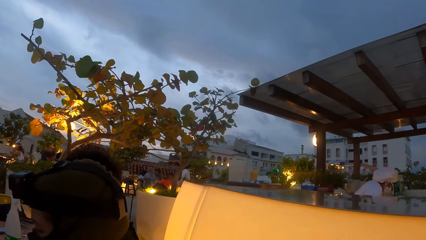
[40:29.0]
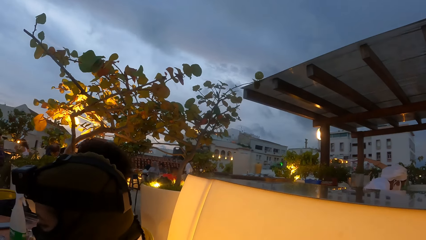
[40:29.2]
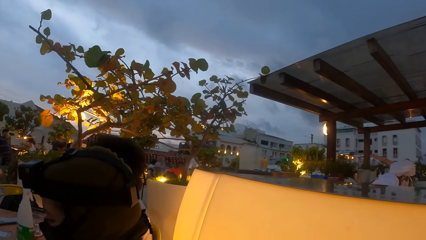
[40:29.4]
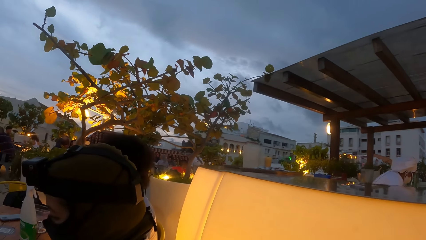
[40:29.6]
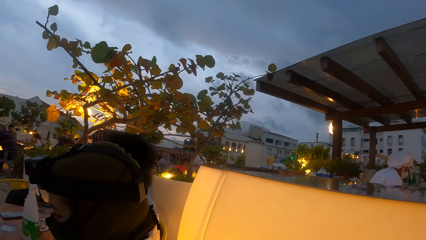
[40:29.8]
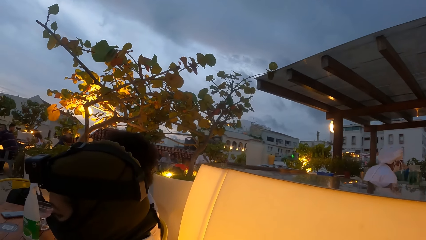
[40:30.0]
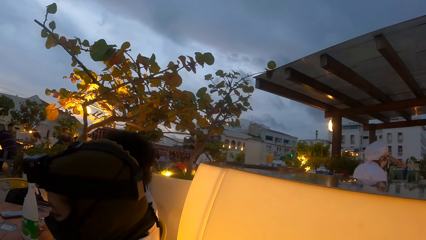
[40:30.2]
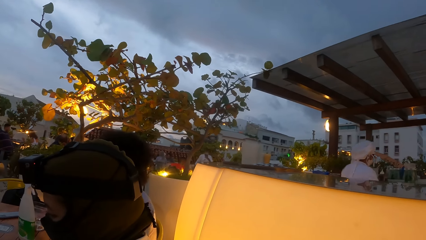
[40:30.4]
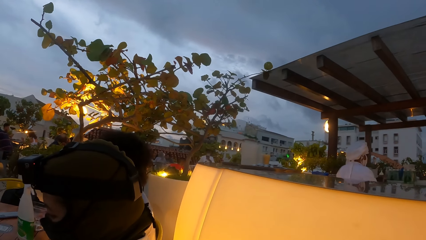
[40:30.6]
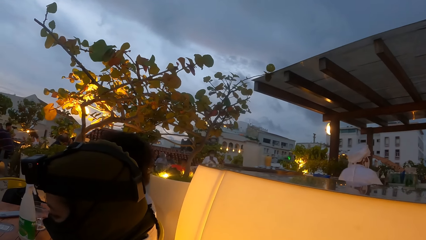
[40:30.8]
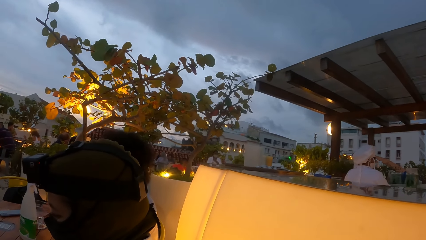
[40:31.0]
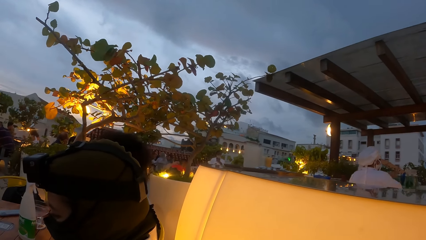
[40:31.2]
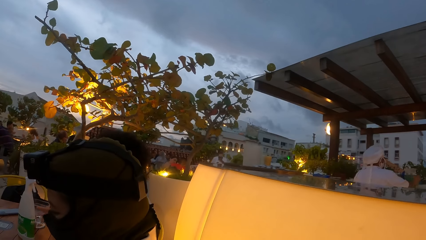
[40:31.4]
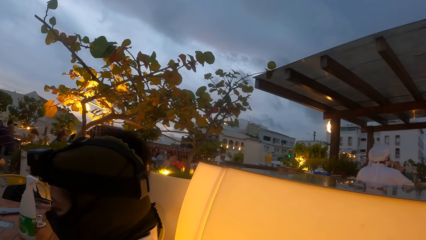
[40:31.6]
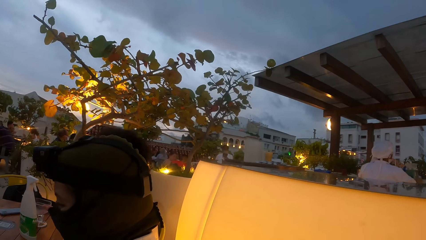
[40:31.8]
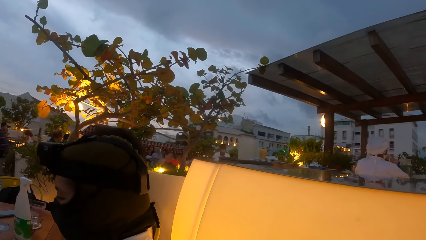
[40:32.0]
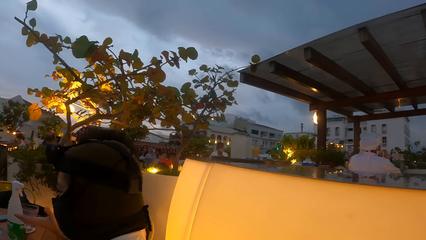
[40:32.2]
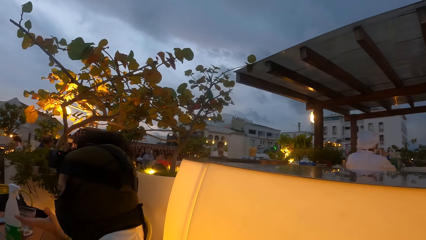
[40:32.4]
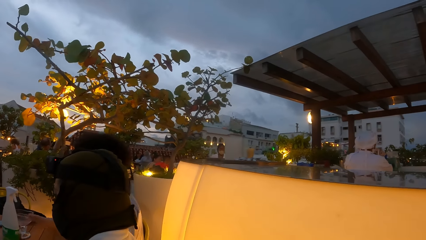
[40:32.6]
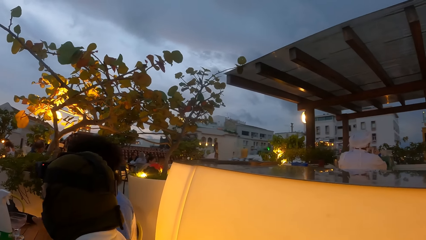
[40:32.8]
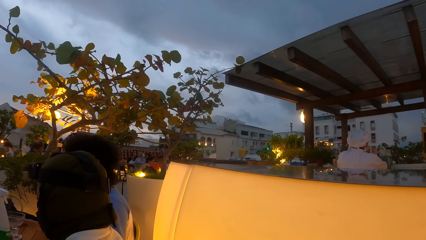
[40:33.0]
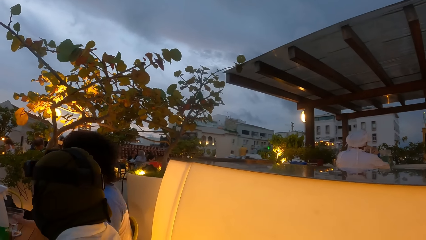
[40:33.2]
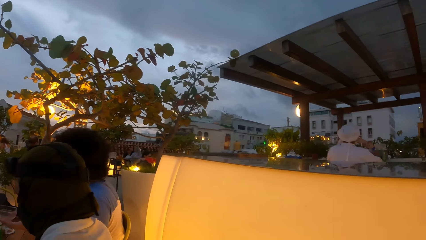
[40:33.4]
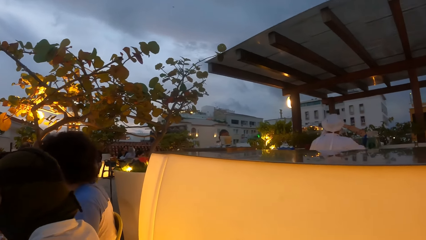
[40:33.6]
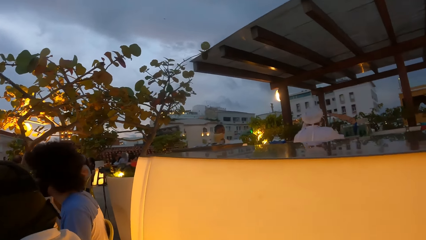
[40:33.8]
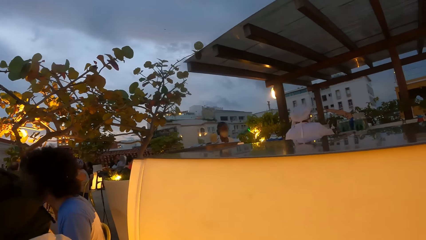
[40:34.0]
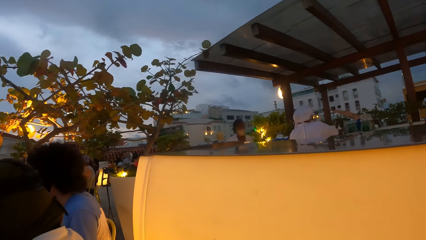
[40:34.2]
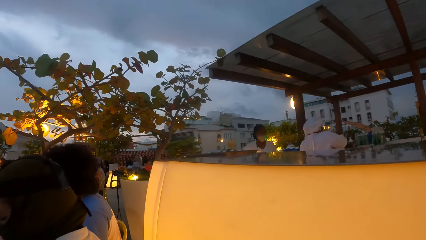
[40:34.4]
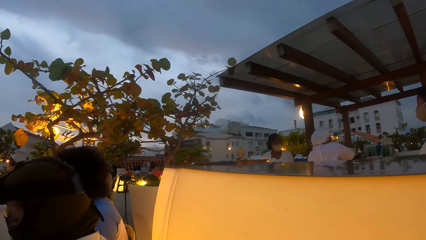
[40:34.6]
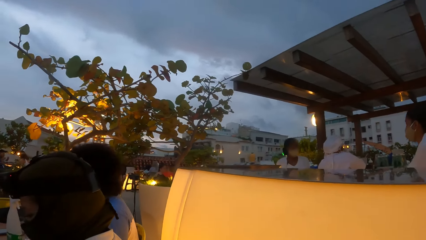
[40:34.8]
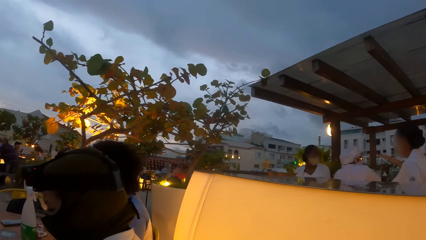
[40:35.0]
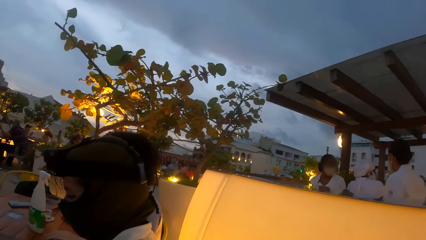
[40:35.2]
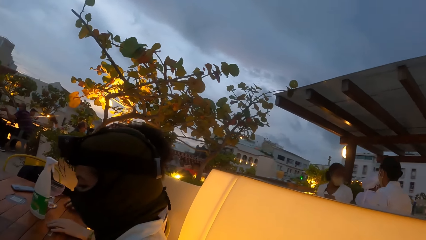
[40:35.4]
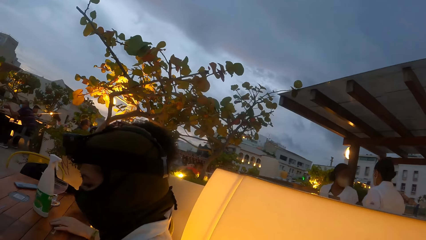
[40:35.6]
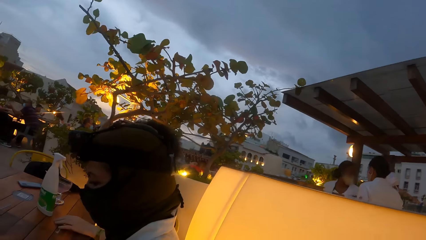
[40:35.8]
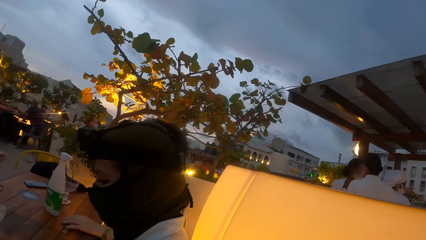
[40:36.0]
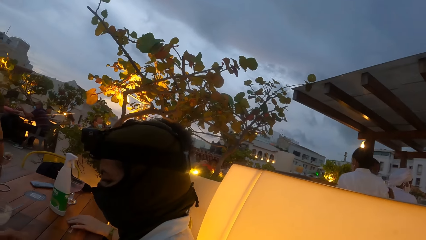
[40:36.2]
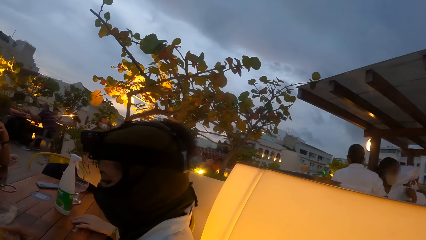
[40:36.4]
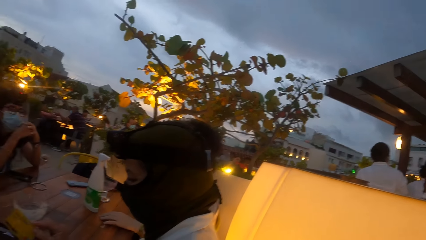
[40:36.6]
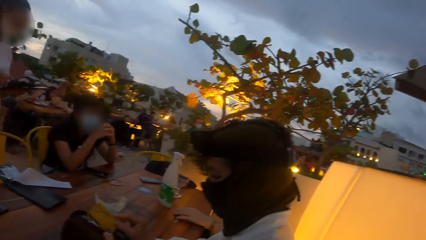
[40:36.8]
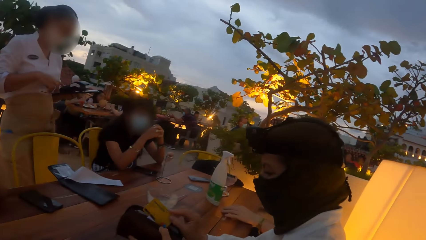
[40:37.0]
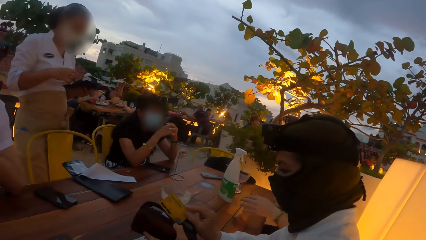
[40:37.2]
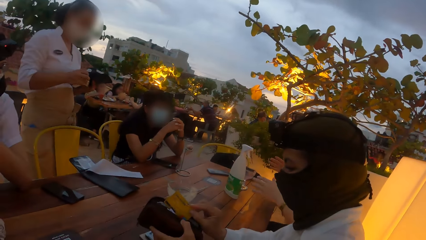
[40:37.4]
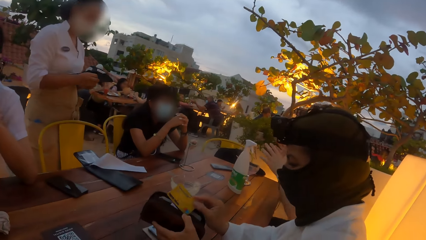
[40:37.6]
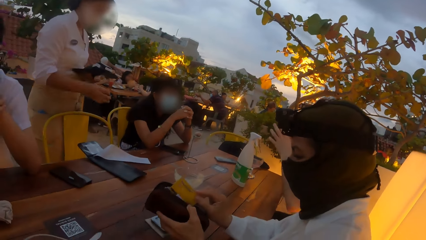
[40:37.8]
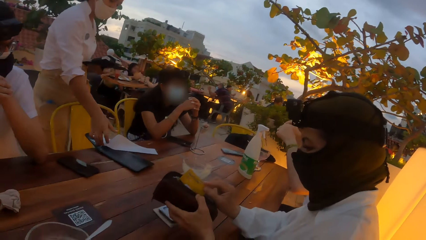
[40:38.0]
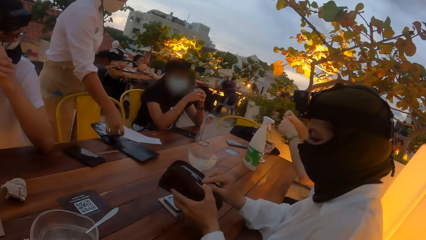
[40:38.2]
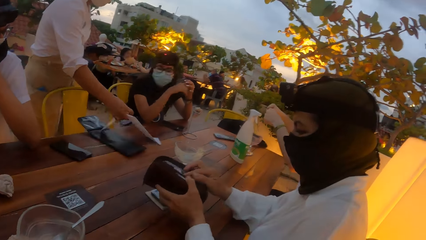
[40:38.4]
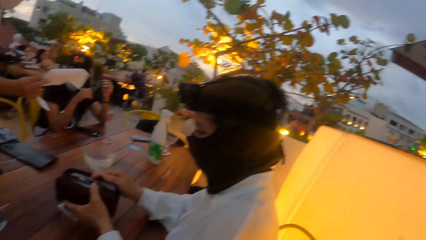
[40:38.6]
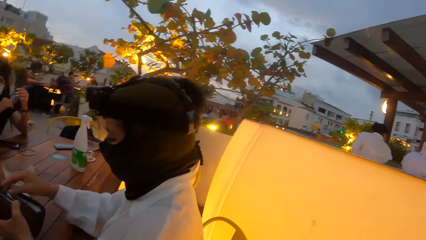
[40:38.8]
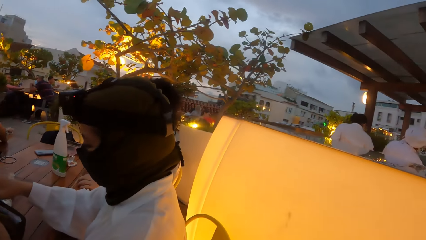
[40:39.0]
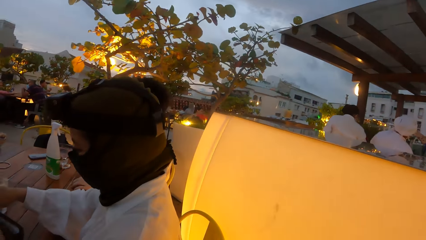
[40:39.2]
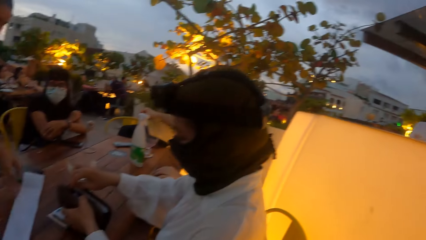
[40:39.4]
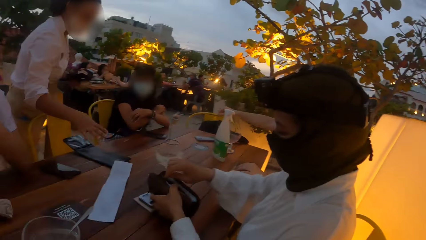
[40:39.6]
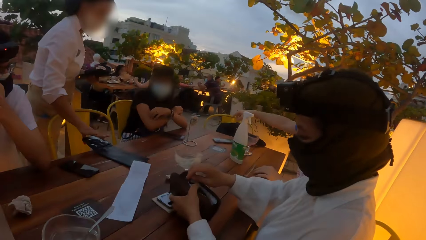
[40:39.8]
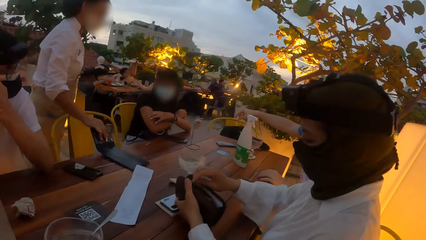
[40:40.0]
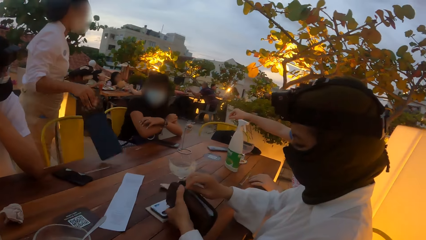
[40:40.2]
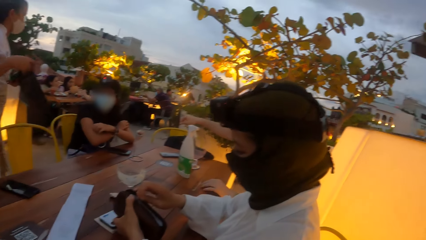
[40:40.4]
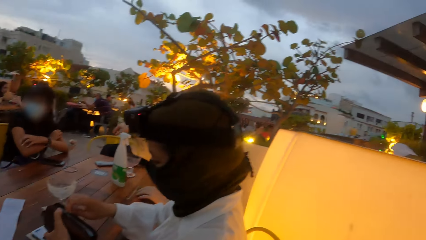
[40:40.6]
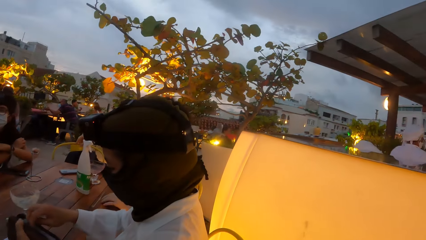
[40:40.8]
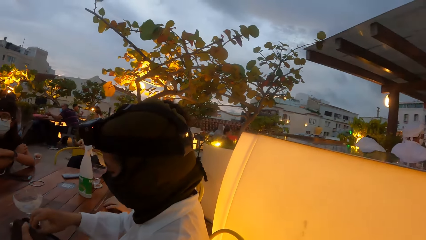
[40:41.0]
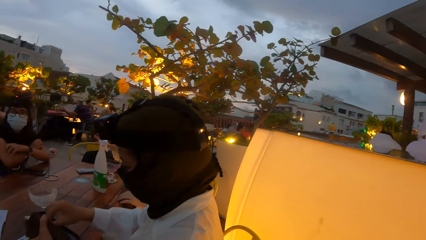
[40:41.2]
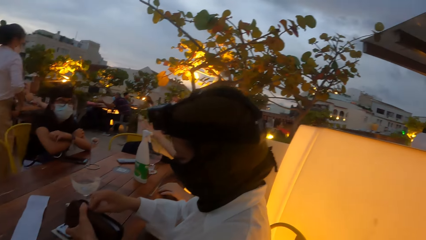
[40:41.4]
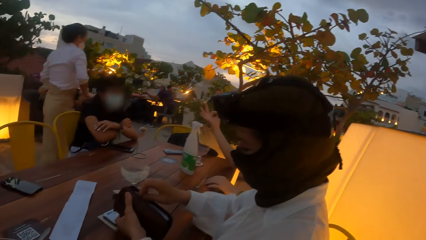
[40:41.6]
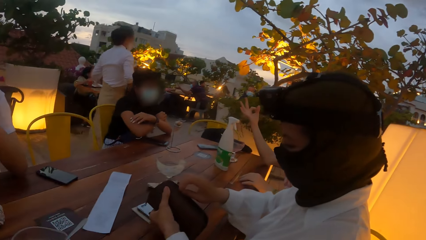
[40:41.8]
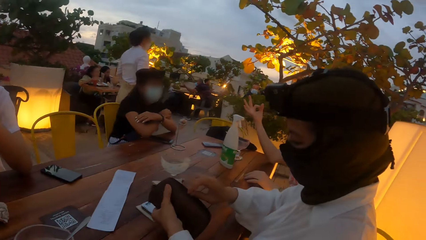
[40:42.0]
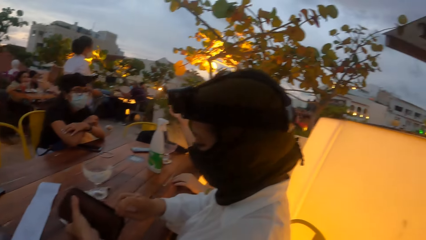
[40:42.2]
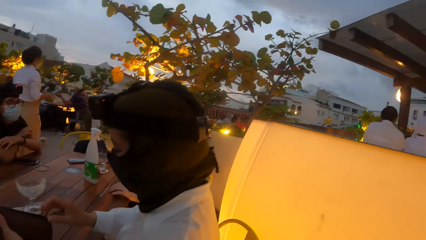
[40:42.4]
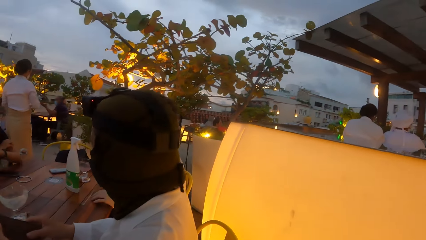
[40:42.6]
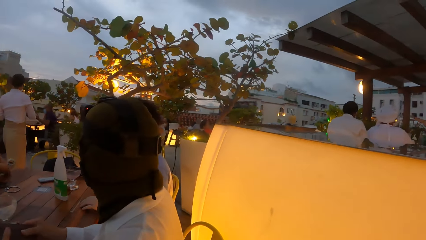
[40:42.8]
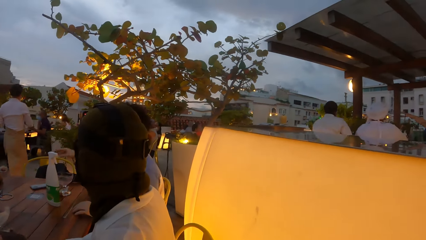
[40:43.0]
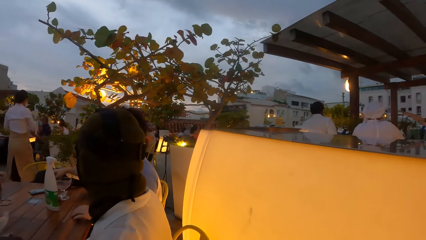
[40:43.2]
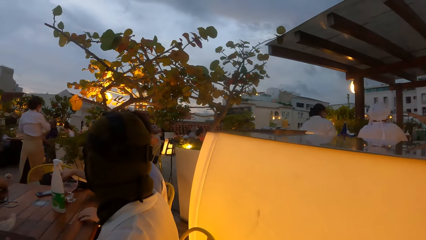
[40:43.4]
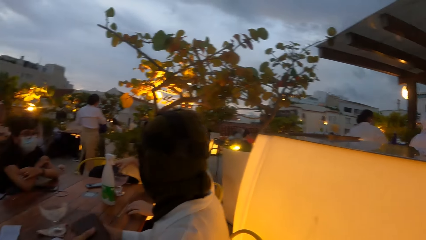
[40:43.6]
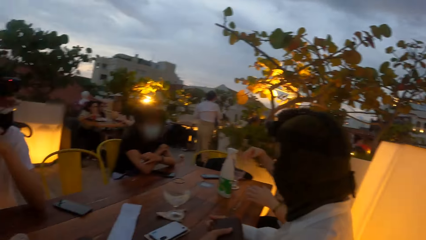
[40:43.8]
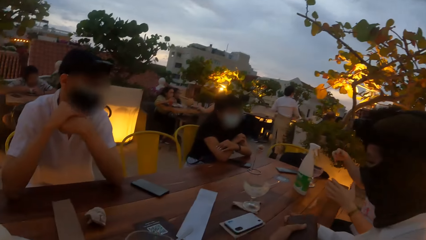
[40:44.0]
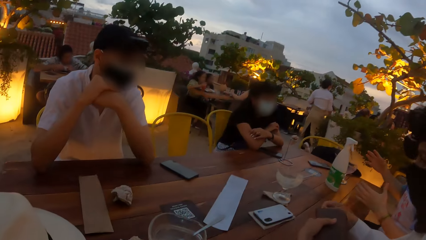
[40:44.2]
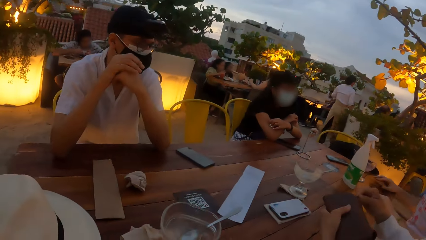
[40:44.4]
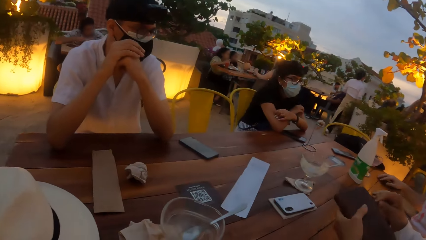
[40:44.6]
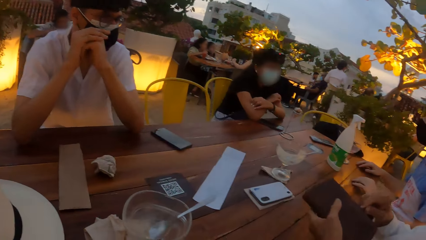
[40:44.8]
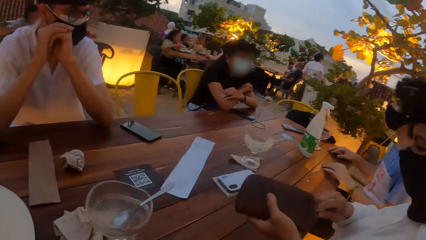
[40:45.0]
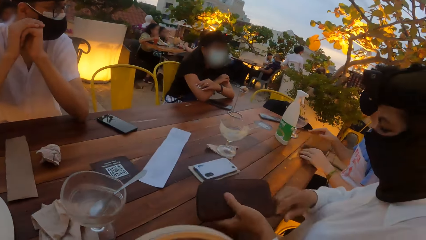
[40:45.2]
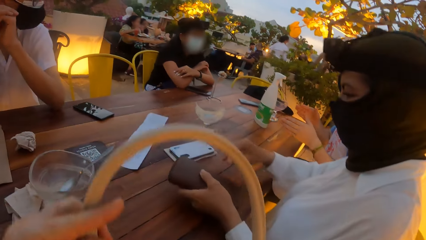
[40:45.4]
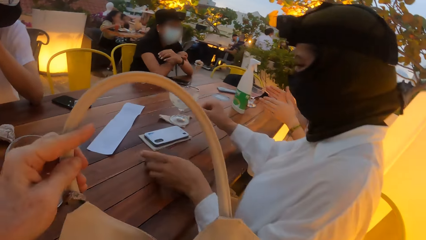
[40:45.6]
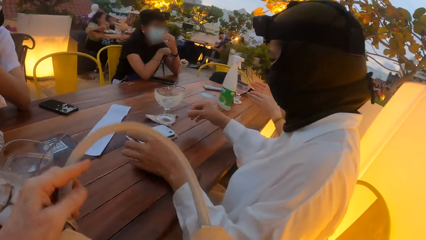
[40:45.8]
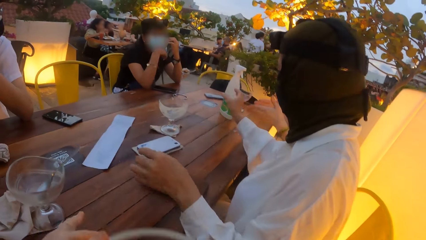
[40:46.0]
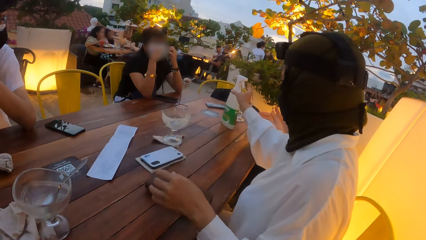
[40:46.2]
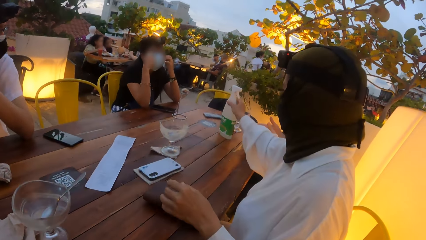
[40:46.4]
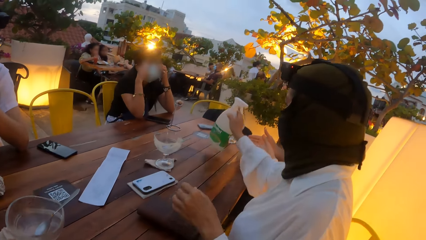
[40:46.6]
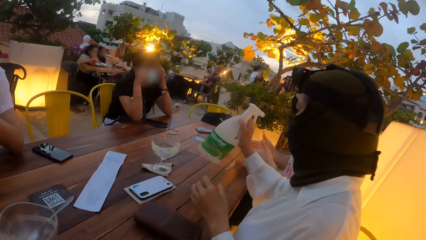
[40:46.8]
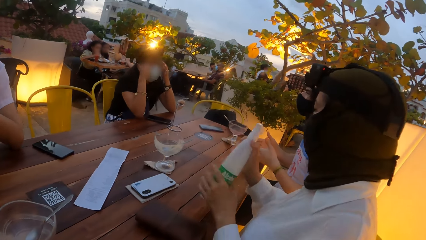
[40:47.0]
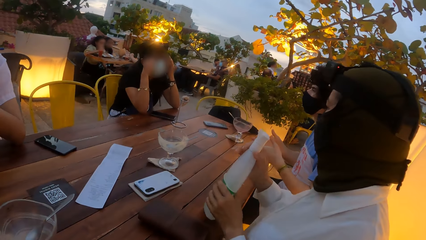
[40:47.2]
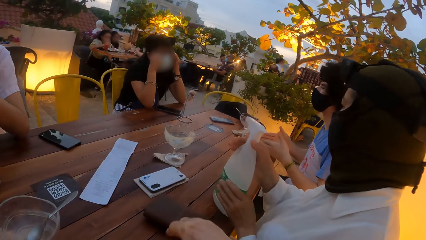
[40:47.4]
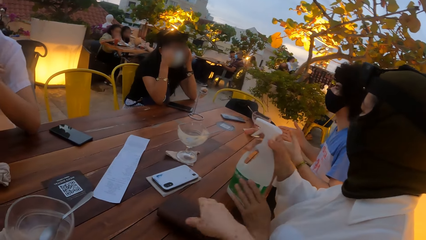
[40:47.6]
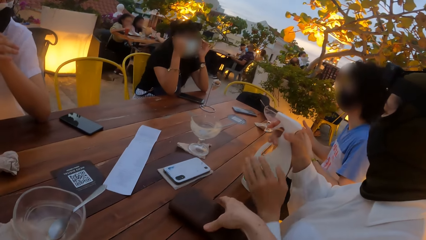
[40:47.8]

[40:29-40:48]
A woman inserts the card in a wallet with her right hand. Another woman picks up a paper from the check pad with her right hand. The camera wearer looks around. A third woman scratches her right hand with her left hand. The first woman zips up the wallet with her right hand. The camera wearer drops a bag on the table with both hands. A man gesticulates with his hands at the second woman at the table. A fourth woman drops the purse in her left hand on the table. The second woman adjusts a facemask on her face with her hands. The fourth woman takes a bottle from the table with her right hand. The camera wearer picks up a sanitizer. The fourth woman holds the bottle with both hands.
